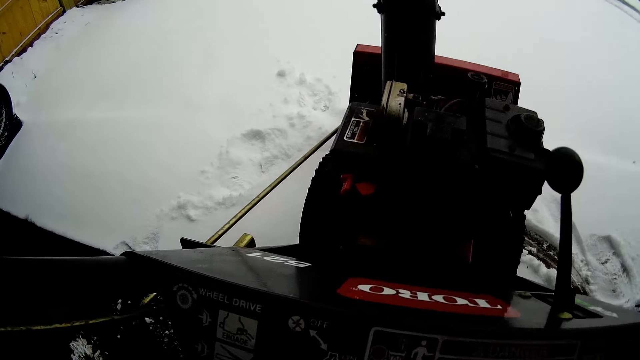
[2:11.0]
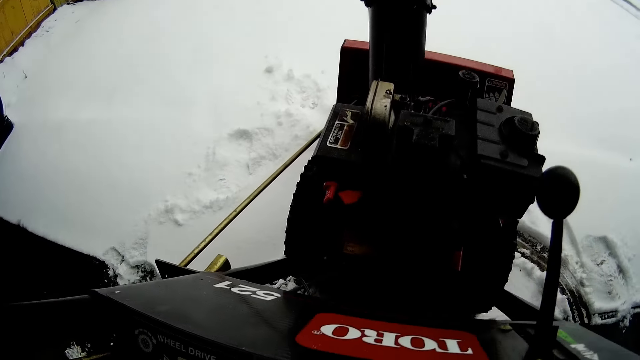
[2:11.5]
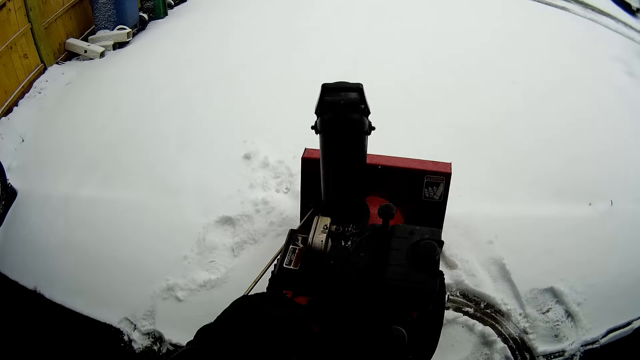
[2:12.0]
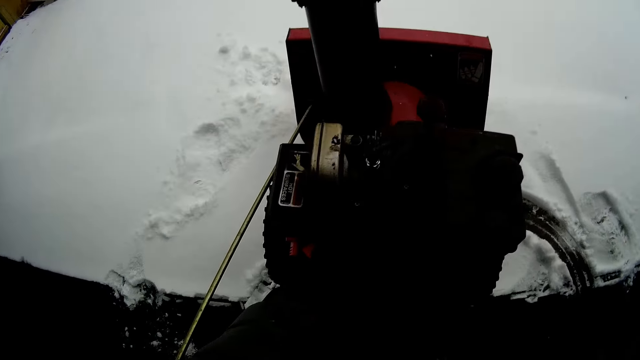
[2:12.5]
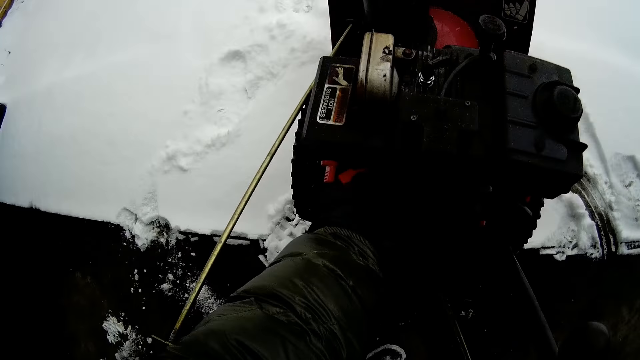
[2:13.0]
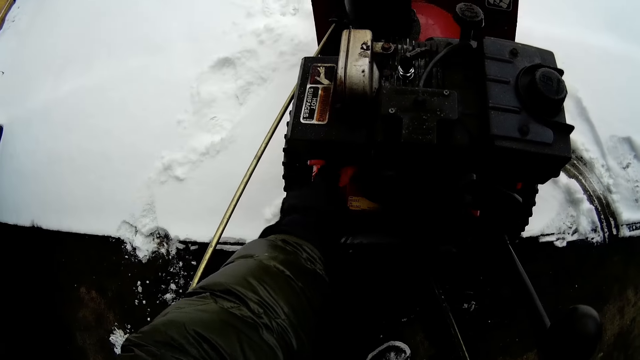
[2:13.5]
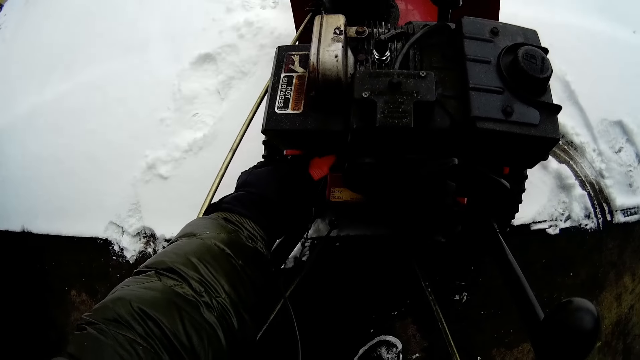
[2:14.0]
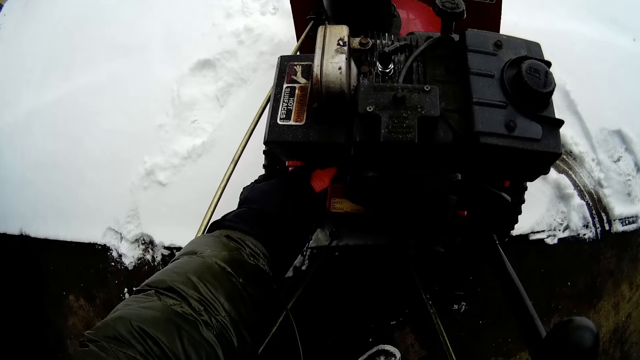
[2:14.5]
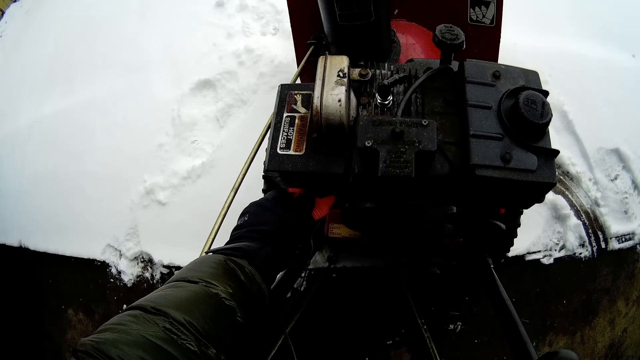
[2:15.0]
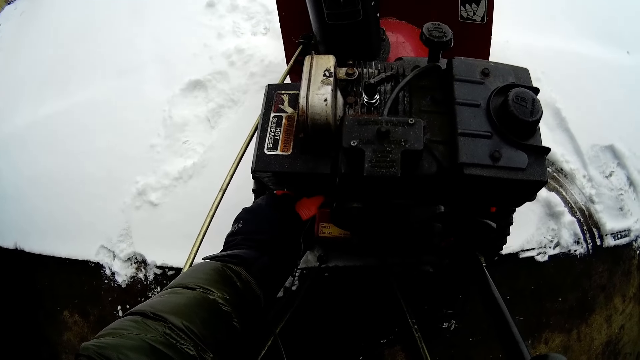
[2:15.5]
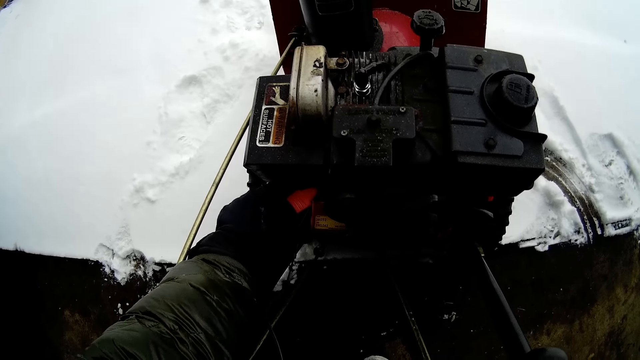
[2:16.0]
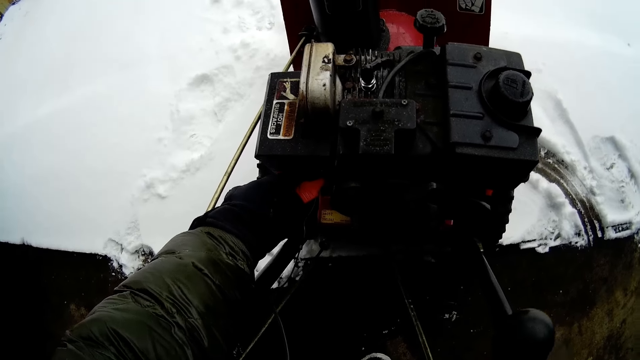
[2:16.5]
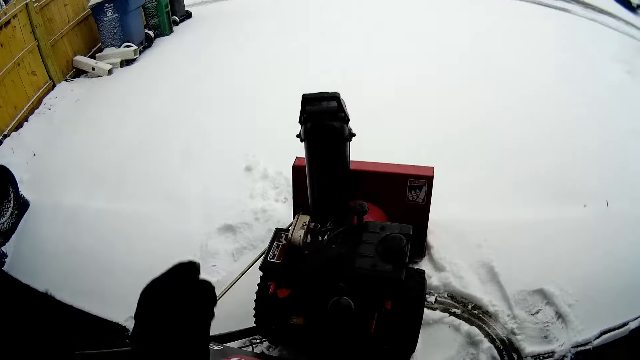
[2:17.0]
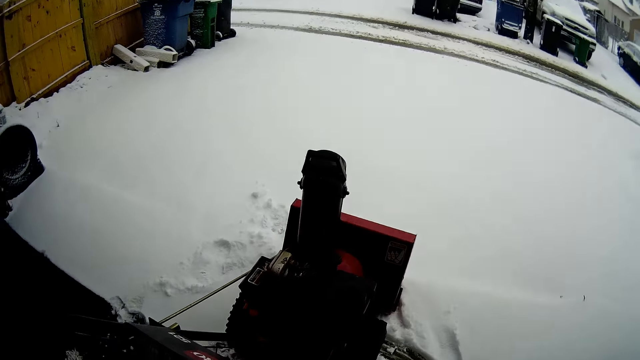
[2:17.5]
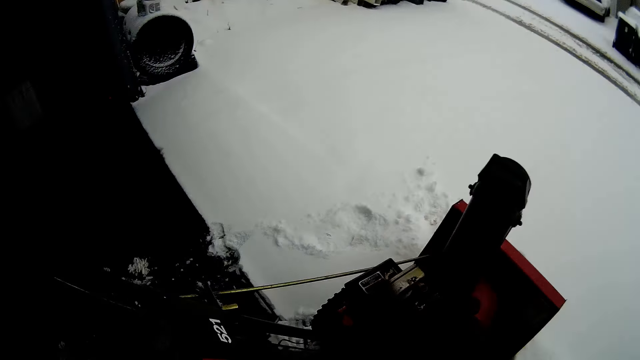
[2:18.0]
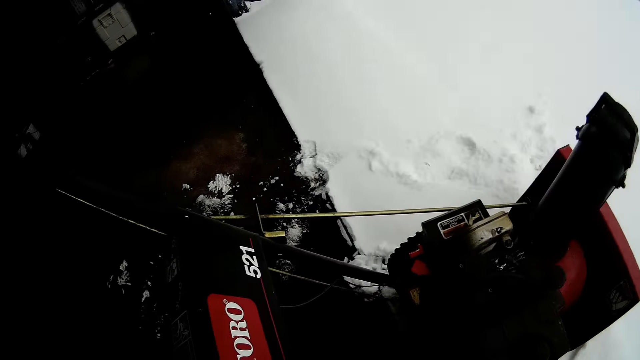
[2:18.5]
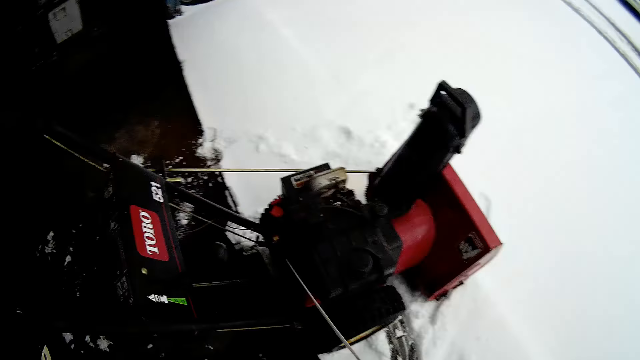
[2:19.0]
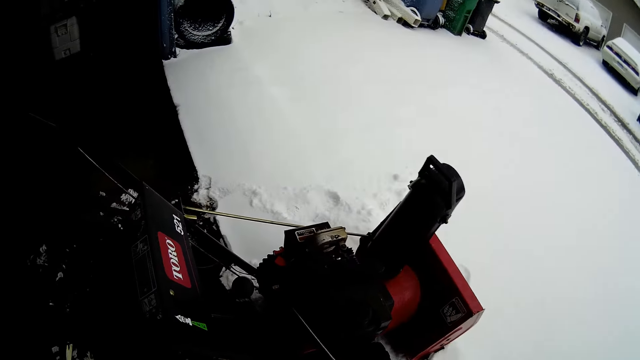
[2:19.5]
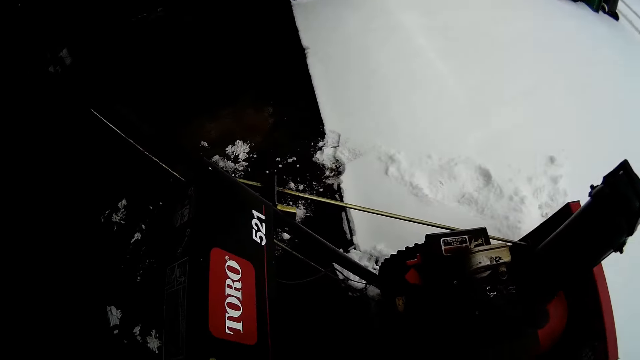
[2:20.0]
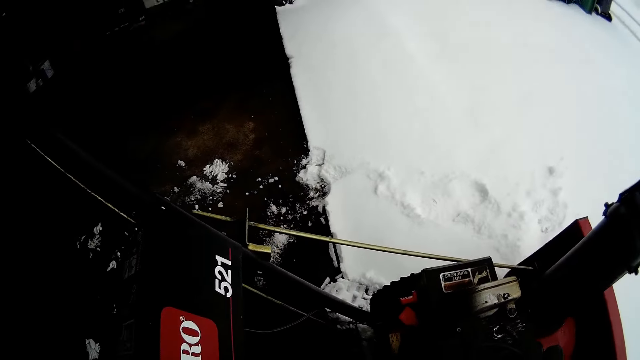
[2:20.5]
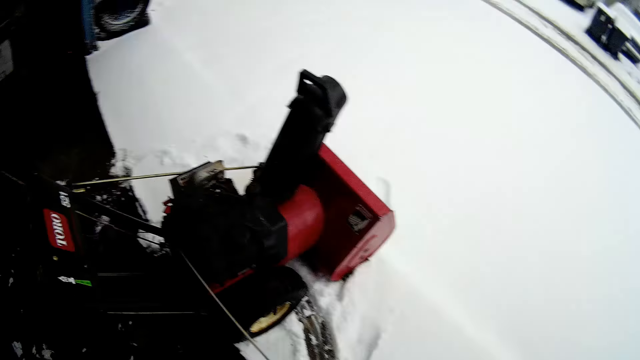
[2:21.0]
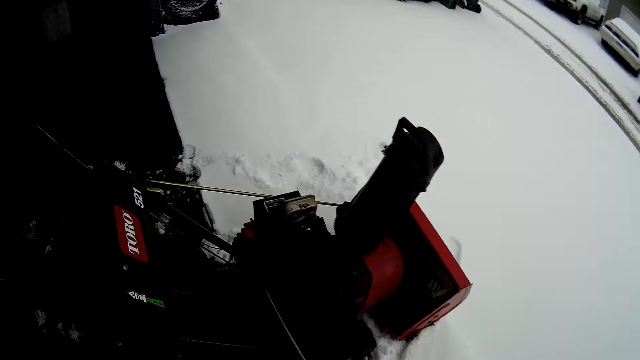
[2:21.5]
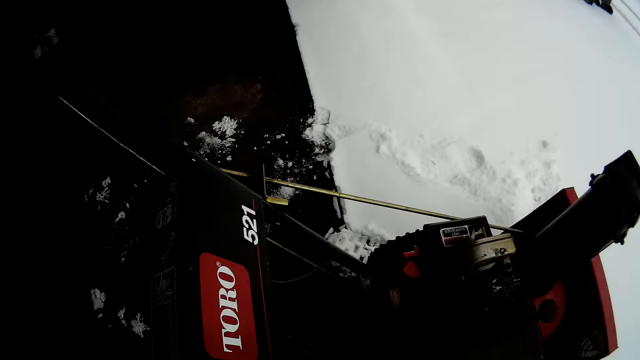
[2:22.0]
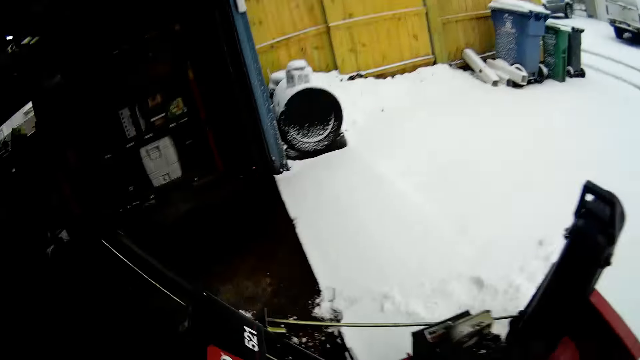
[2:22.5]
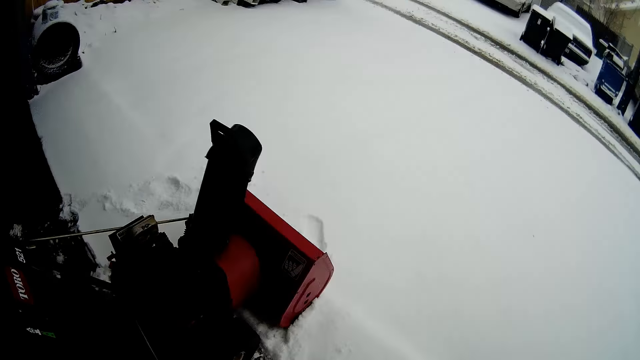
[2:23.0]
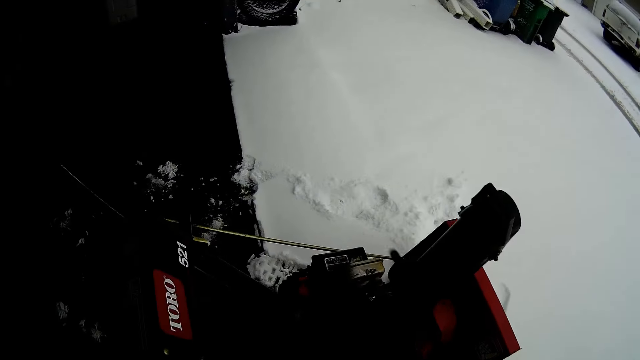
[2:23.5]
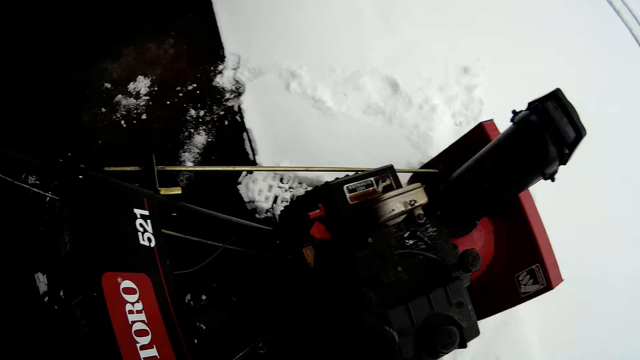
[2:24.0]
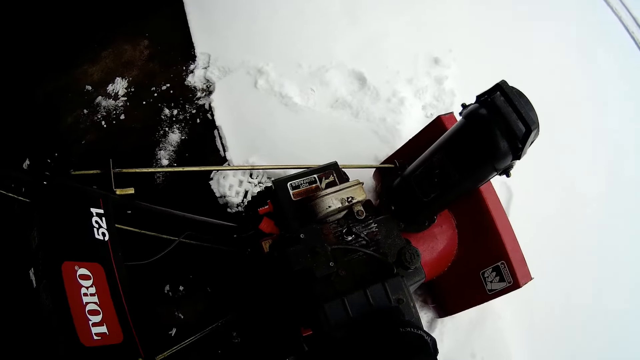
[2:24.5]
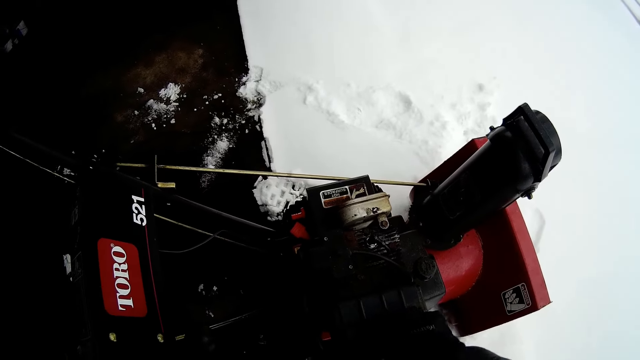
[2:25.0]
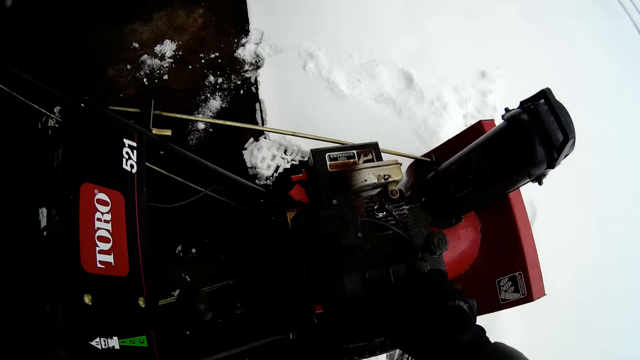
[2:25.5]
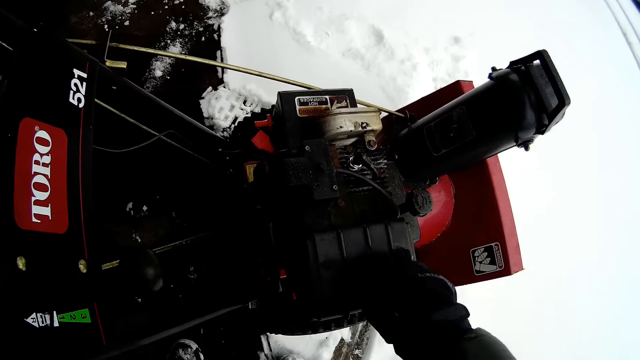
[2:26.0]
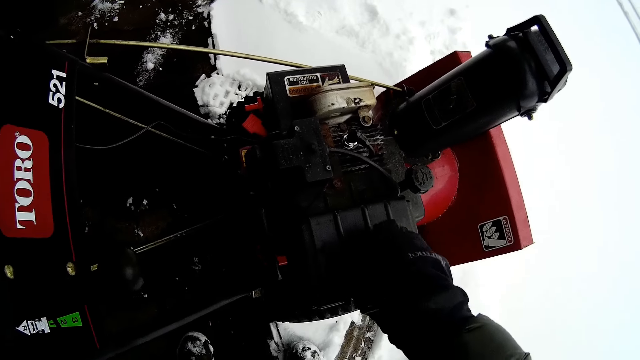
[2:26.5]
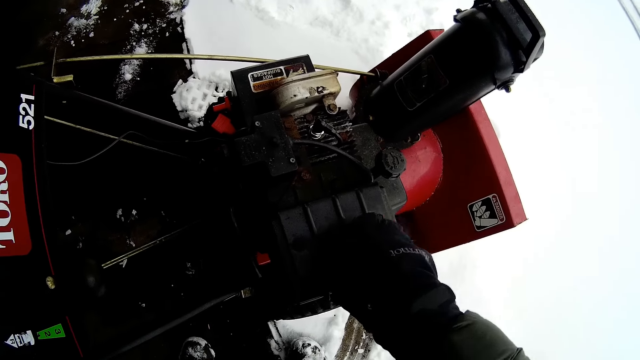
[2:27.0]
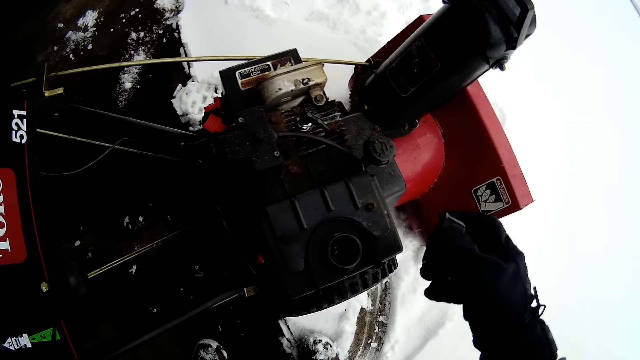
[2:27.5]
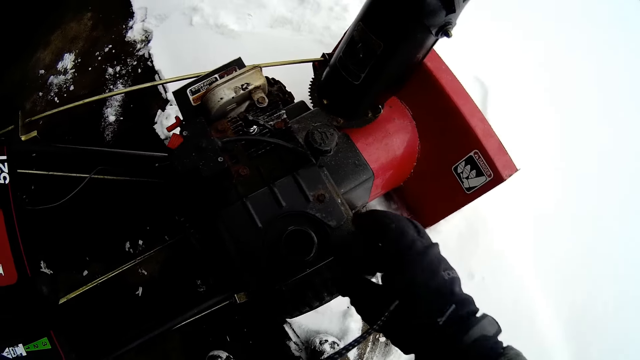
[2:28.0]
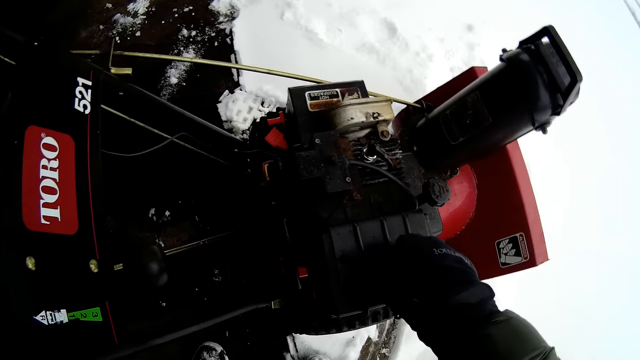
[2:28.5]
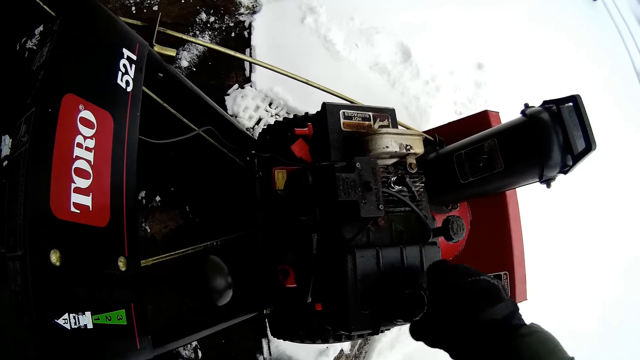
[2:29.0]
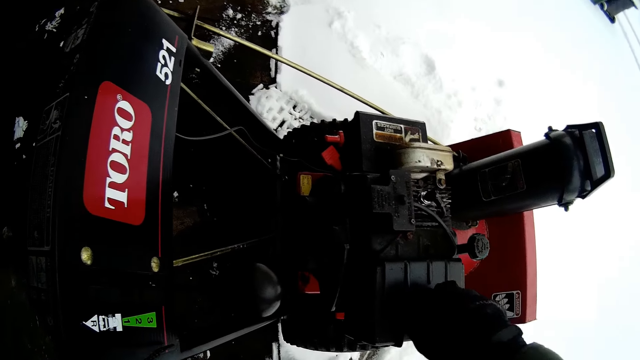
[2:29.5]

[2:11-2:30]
The camera wearer looks close at the snow flite. They touch the snow flite. They move beside the snow flite. They look around the area. They pull the snow flite start cord. They move around the area. They open the snow flite fuel tank. They close the snow flite fuel tank.

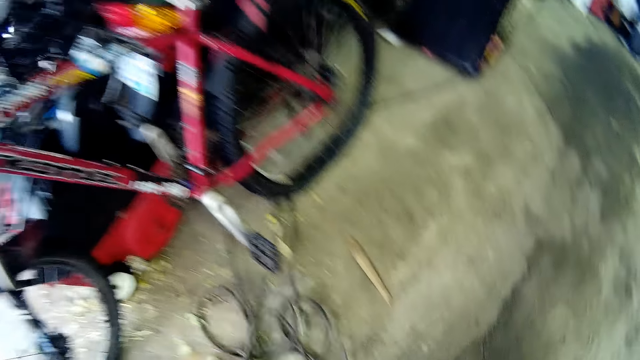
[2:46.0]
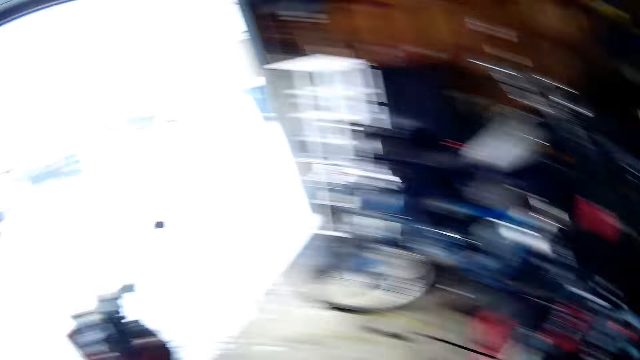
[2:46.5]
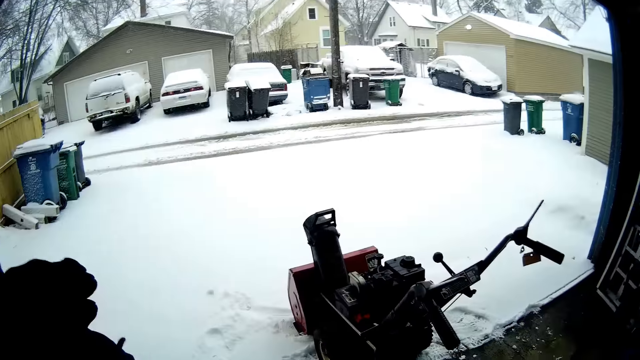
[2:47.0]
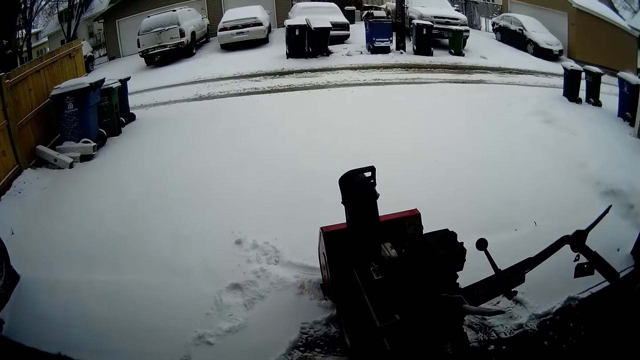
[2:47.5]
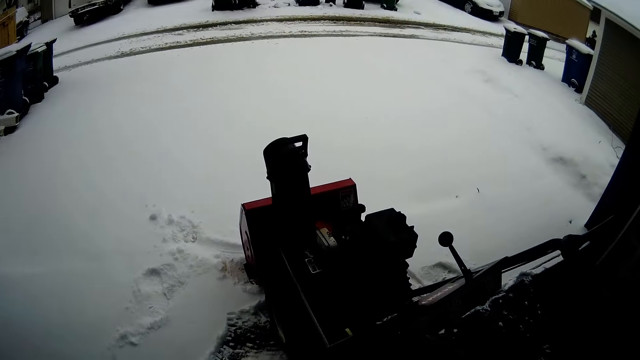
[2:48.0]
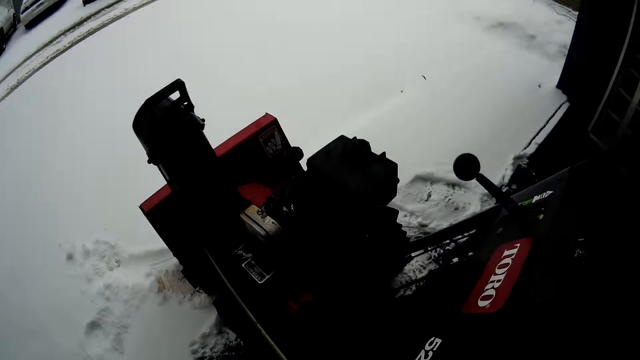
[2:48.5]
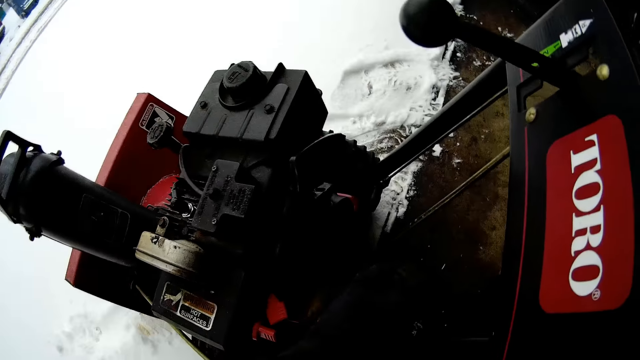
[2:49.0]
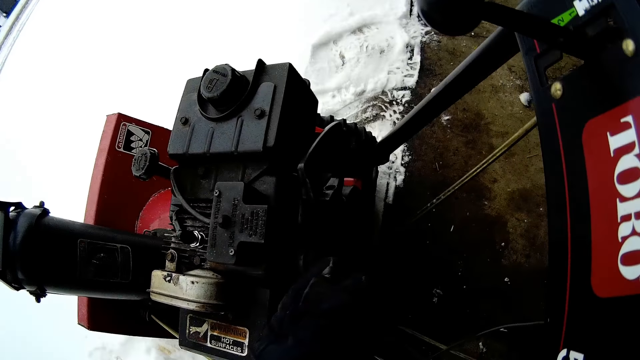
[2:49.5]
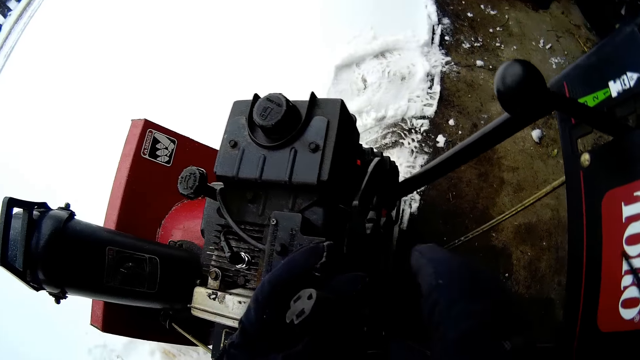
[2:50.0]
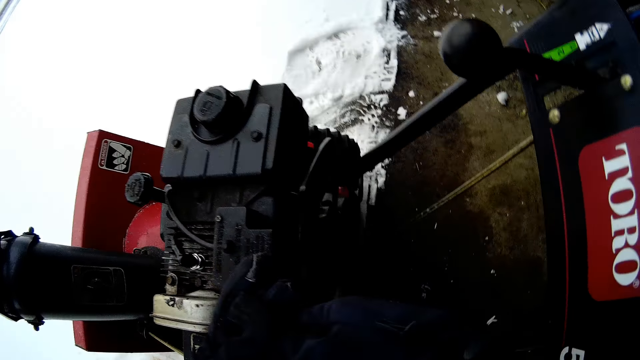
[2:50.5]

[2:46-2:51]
The camera wearer turns to the snow flite. They pull the wire in the hands. They pass the wire on the snow flite.
